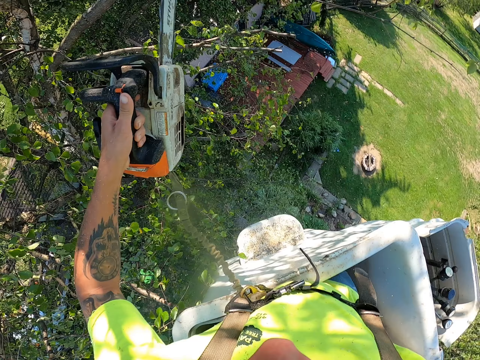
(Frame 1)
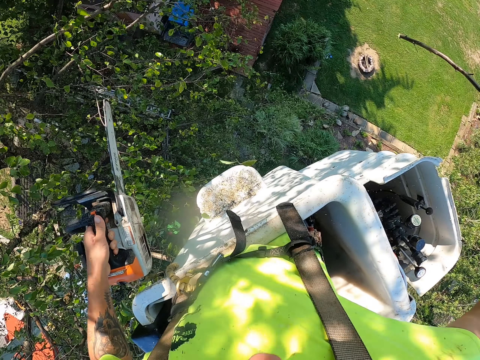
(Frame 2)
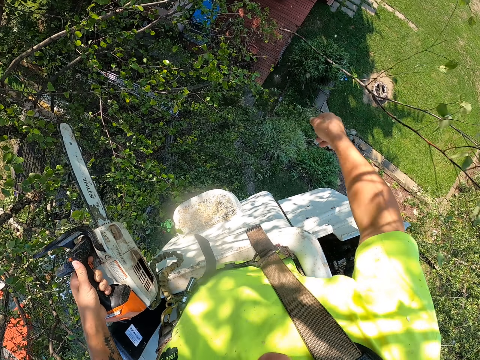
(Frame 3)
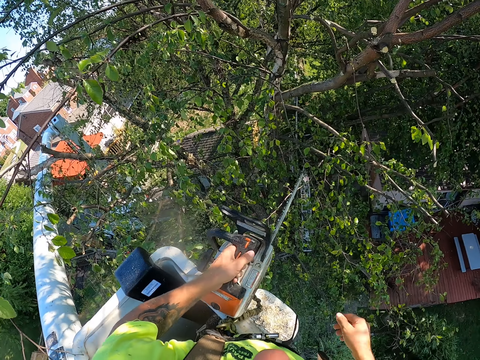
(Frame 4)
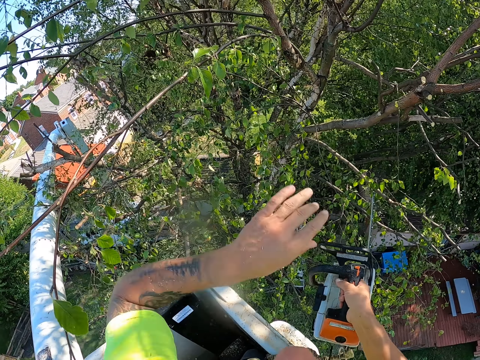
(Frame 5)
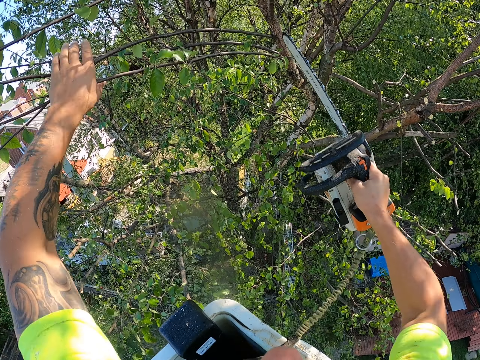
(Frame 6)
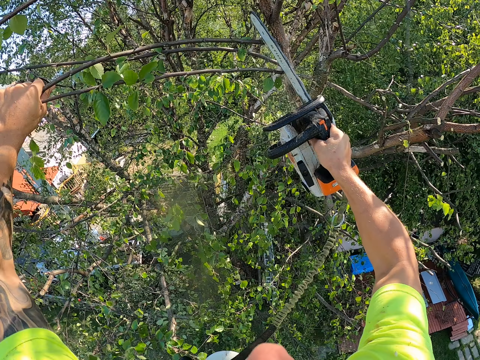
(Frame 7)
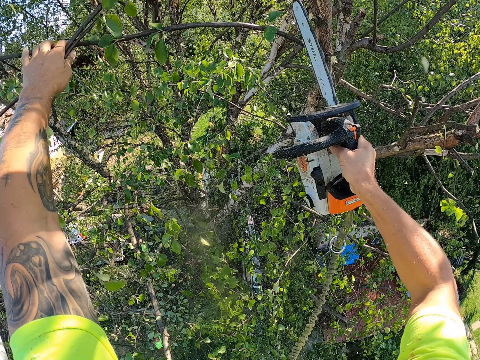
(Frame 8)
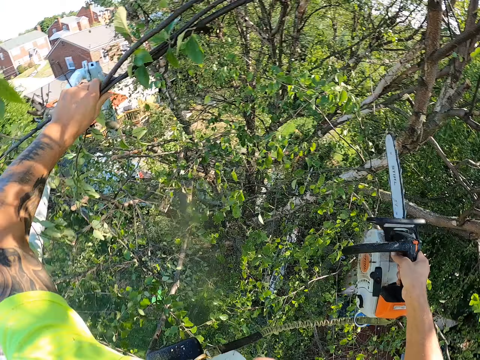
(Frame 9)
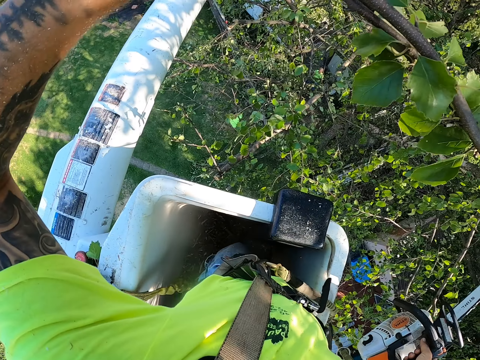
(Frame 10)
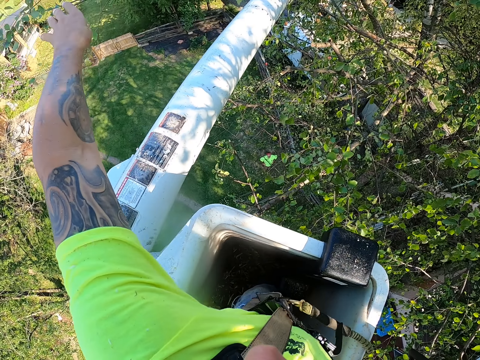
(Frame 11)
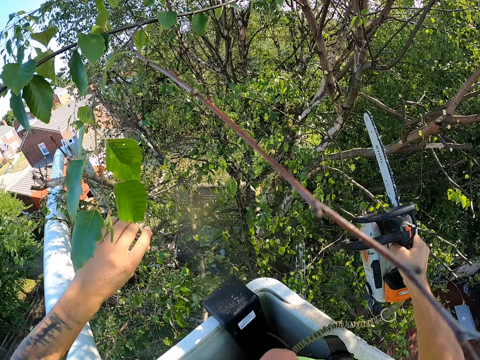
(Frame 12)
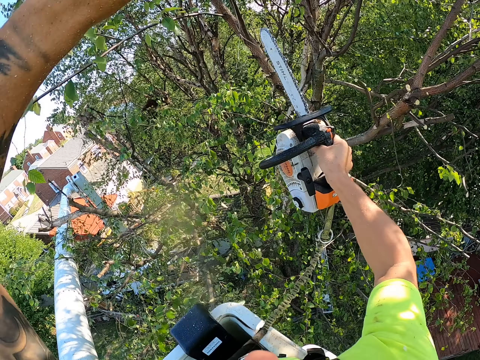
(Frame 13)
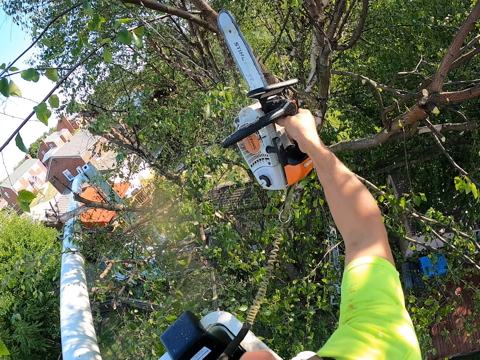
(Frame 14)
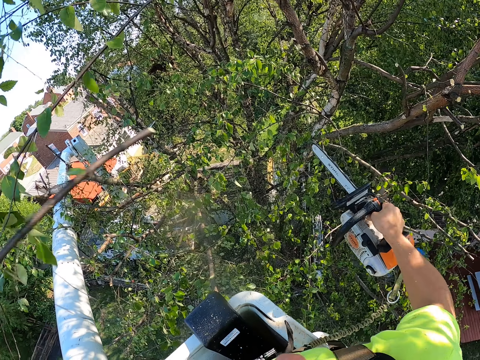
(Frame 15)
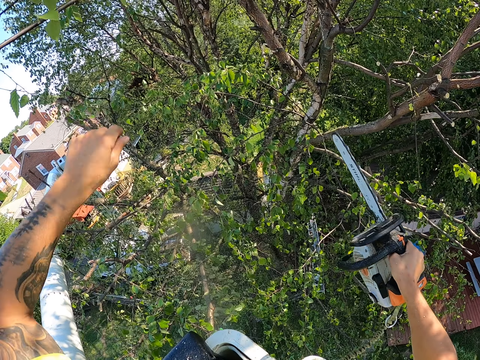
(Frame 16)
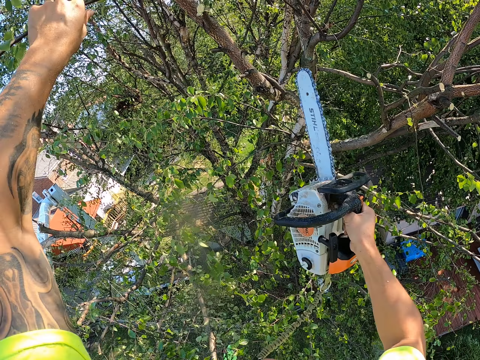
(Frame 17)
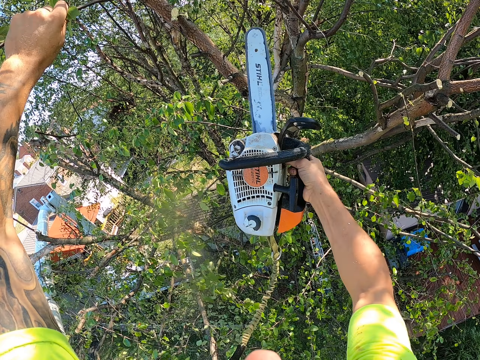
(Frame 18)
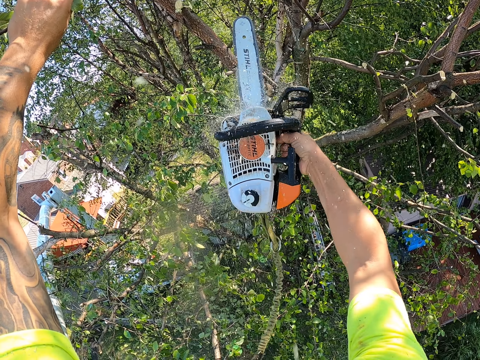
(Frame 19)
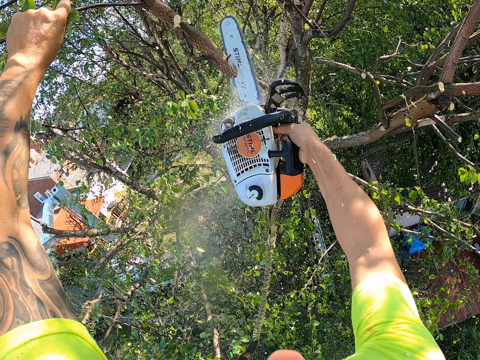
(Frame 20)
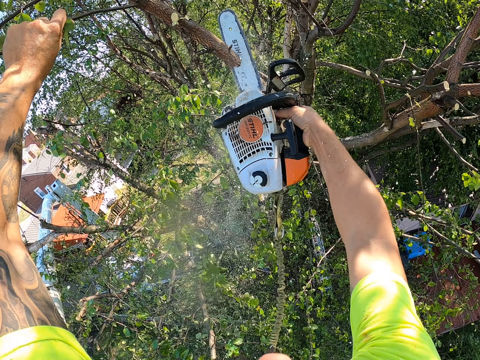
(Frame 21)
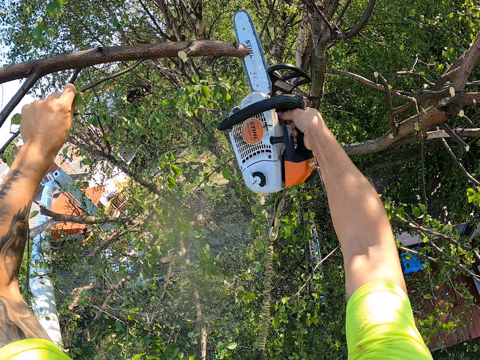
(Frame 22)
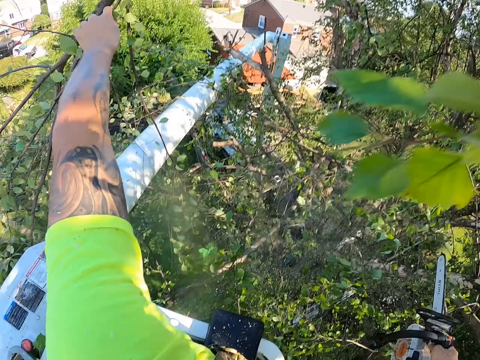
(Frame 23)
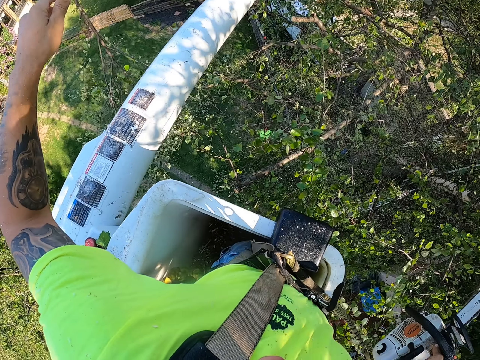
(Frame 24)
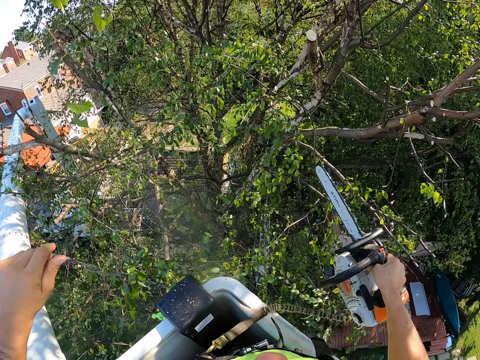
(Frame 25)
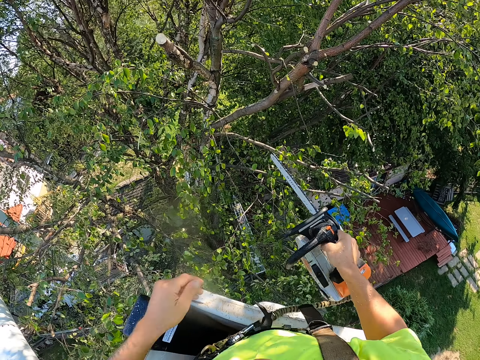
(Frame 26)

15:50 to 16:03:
The camera wearer cuts a branch from the tree with the chainsaw with his left hand. He throws the branch on the ground with his right hand. He passes the chainsaw from his left hand to his right hand. He holds some branches with his left hand. He cuts the branches from the tree with the chainsaw with his right hand. He throws the branches on the ground with his left hand. He cuts a branch from the tree with the chainsaw with his right hand. He holds a branch with his left hand. He cuts the branch from the tree with the chainsaw with his right hand. He throws the branch on the ground with his left hand.

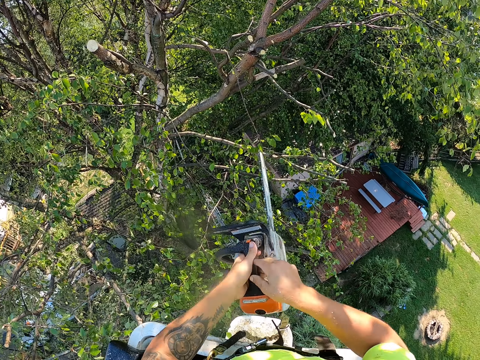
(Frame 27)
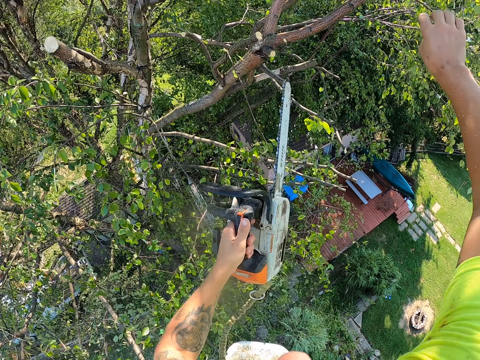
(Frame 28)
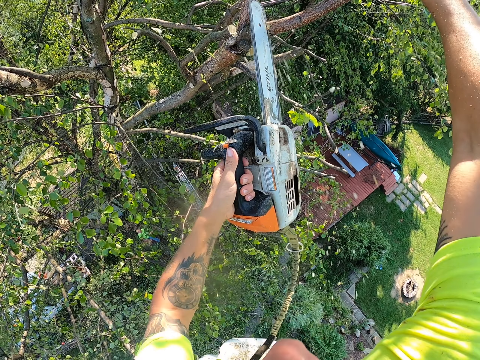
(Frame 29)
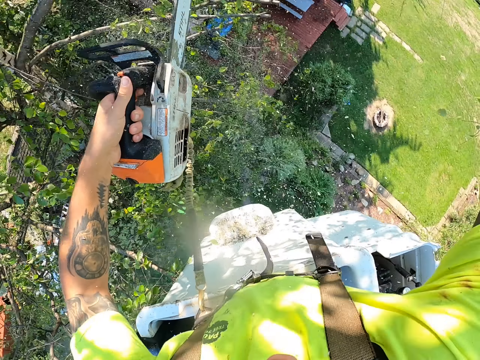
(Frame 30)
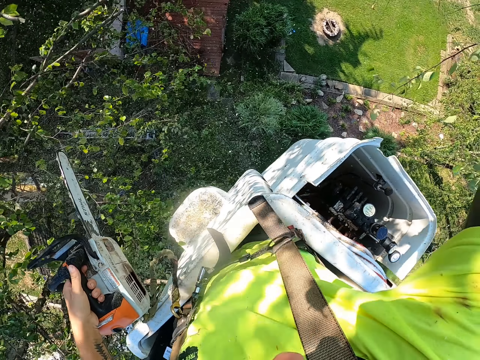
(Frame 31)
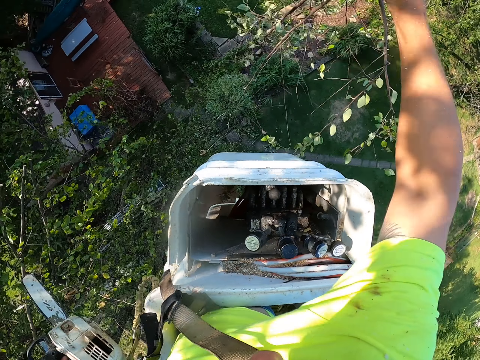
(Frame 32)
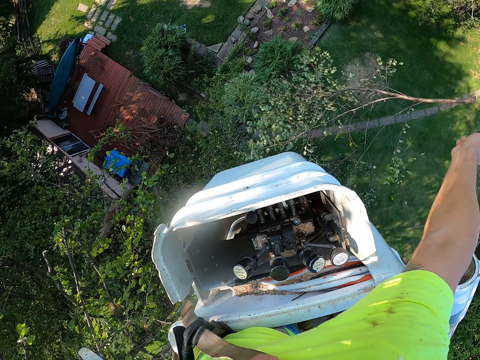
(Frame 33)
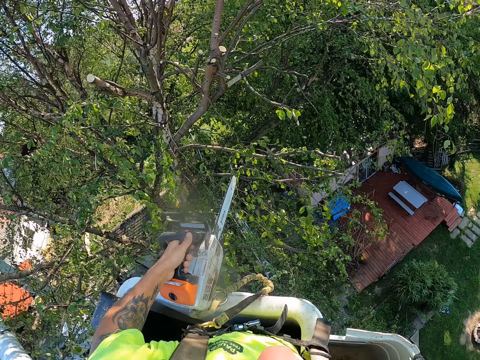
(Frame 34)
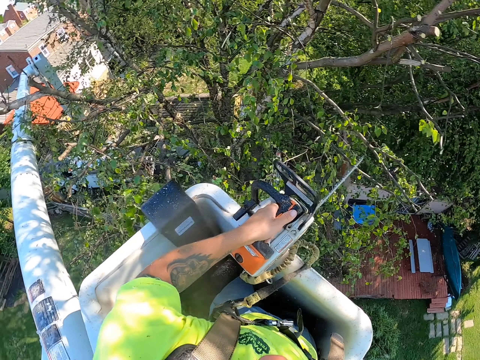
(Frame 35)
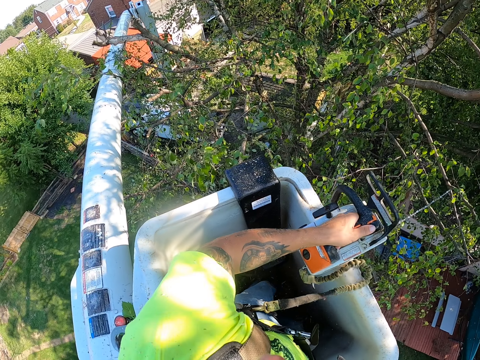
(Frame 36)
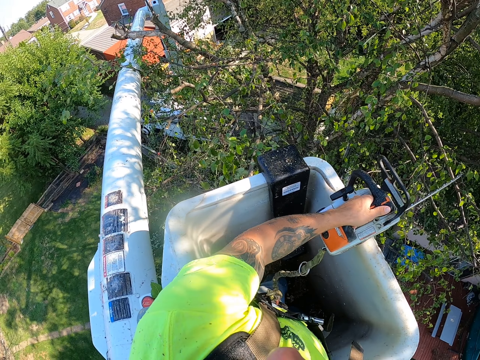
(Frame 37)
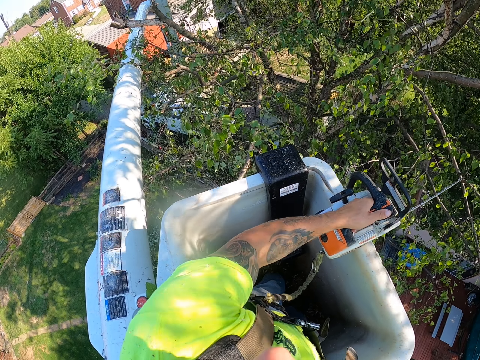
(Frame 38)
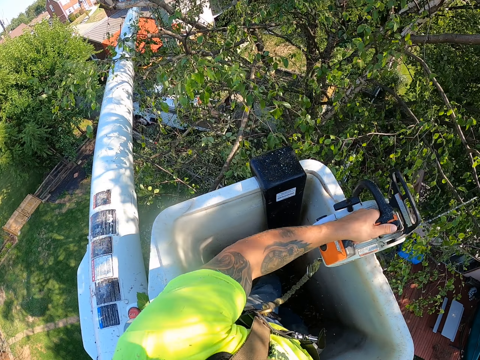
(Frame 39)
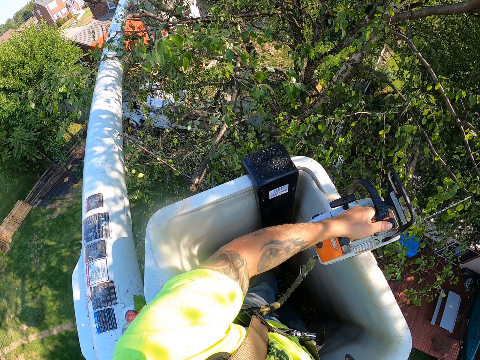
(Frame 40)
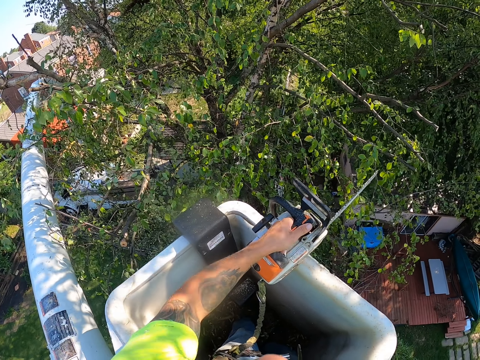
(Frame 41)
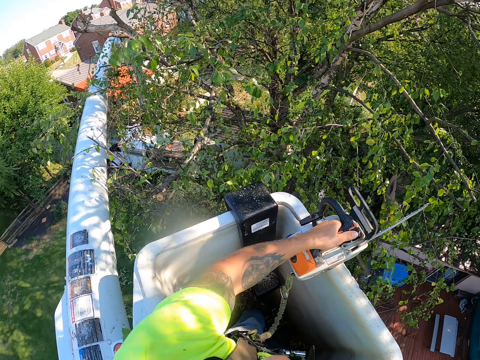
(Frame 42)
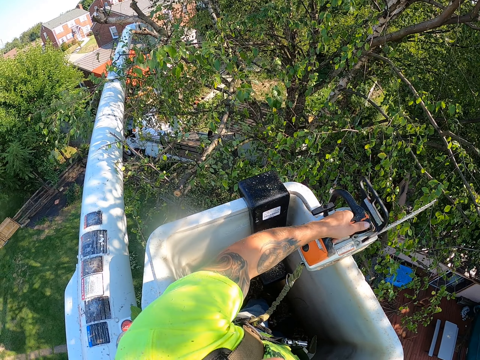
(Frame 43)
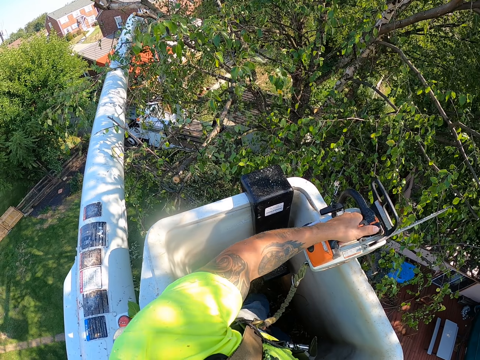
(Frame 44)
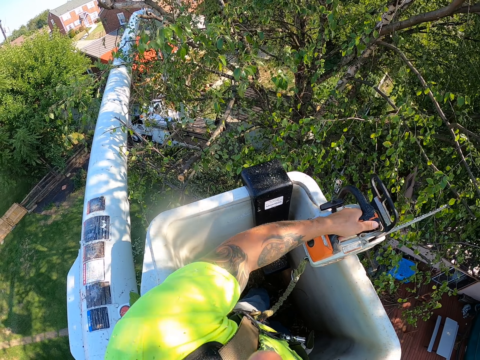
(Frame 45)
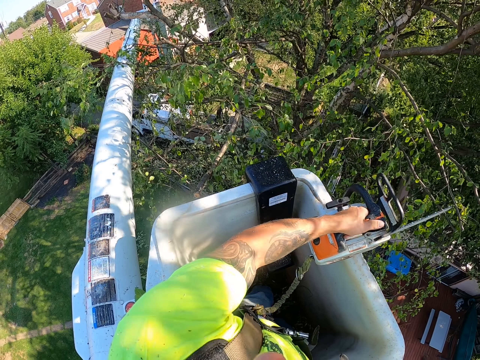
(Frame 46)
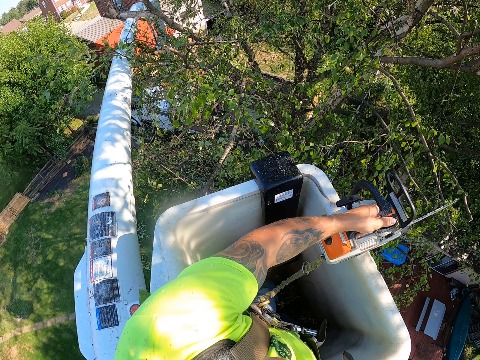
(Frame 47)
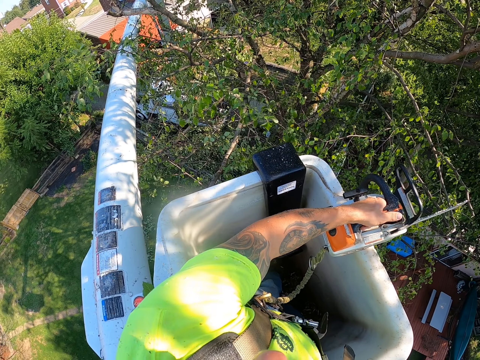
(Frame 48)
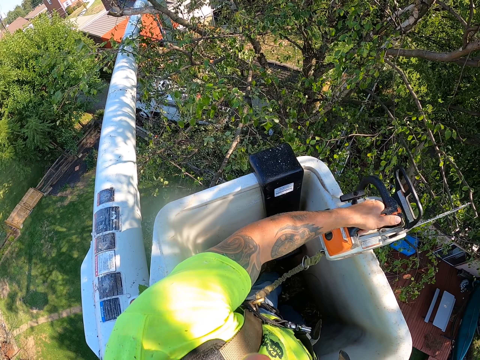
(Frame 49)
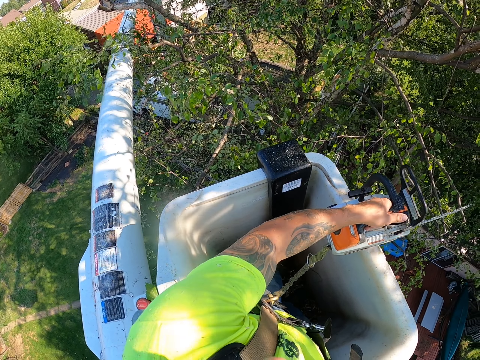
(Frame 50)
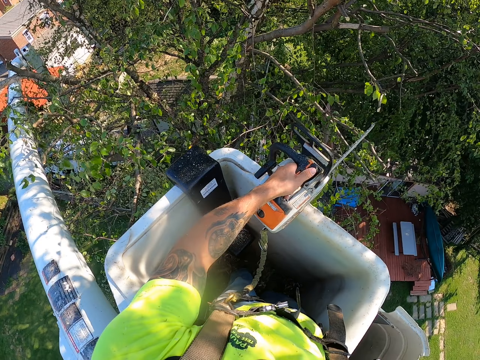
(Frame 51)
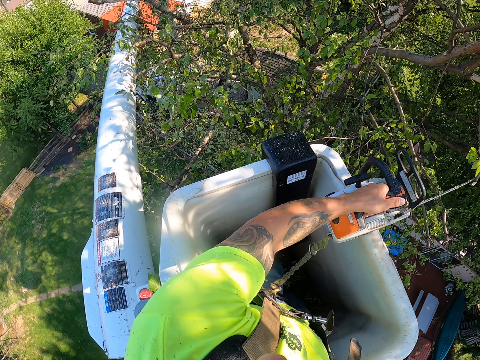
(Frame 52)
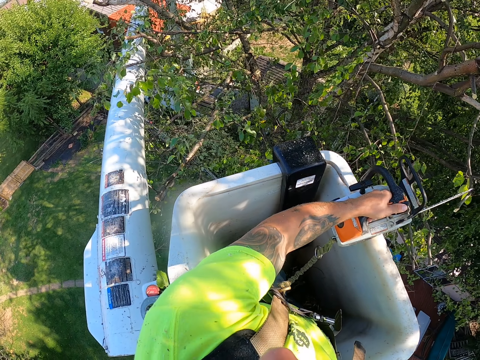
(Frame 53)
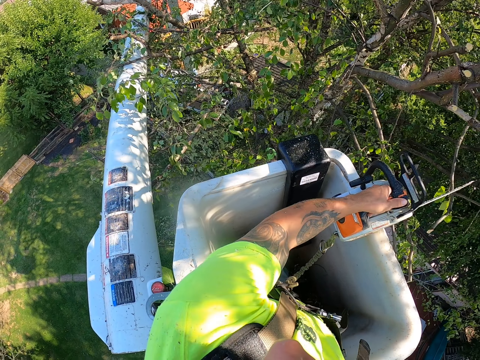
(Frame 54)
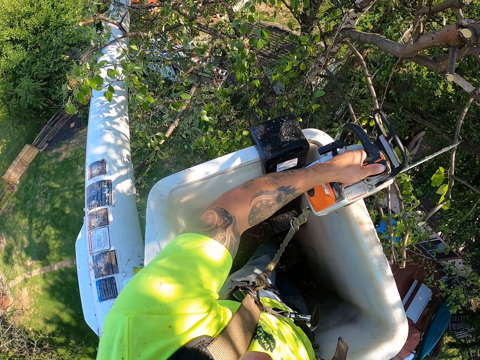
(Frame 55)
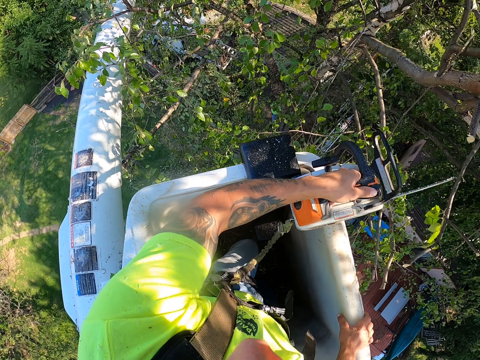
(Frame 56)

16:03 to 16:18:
The camera wearer passes the chainsaw from his right hand to his left hand. He holds a branch with his right hand. He cuts the branch from the tree with the chainsaw with his left hand. He throws the branch on the ground with his right hand. He operates the boom lift lever with his right hand. He moves the crane. He places his right hand on the boom lift.
